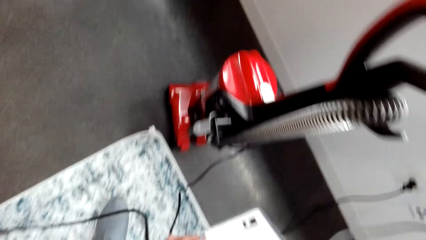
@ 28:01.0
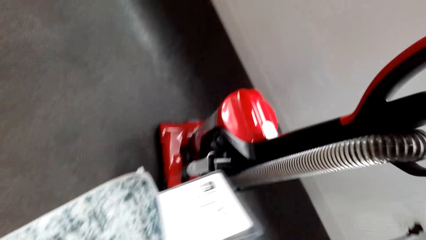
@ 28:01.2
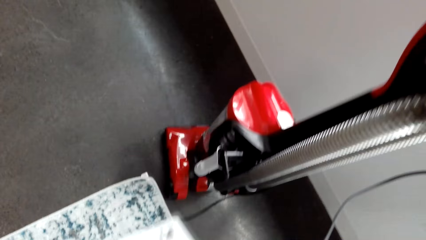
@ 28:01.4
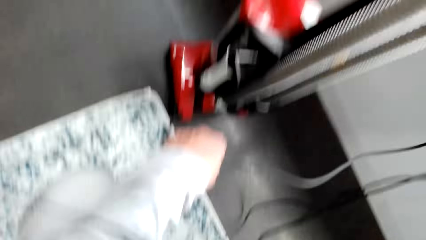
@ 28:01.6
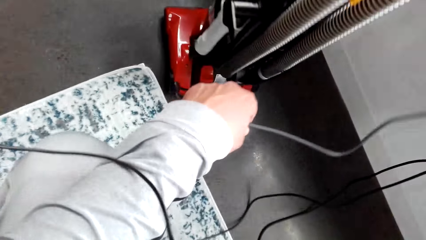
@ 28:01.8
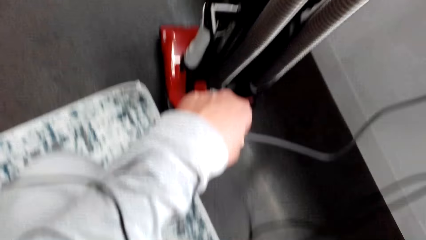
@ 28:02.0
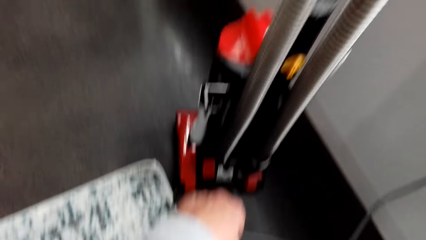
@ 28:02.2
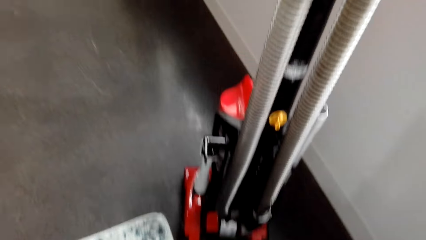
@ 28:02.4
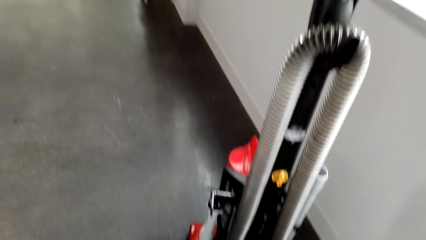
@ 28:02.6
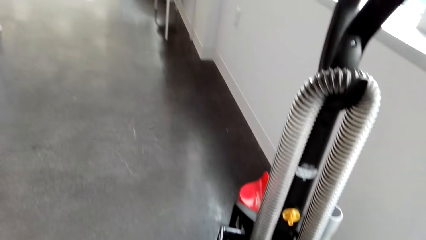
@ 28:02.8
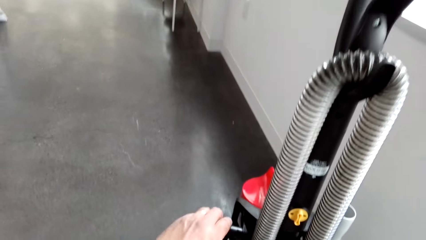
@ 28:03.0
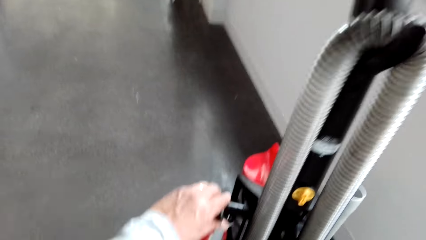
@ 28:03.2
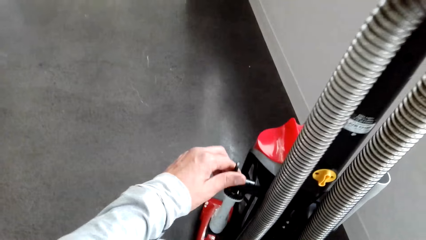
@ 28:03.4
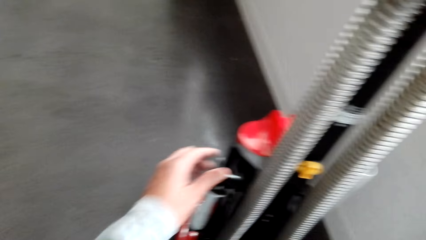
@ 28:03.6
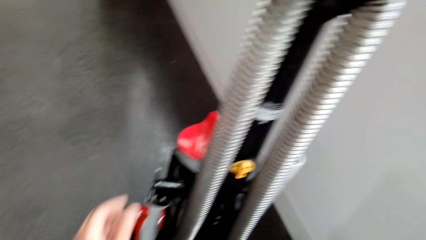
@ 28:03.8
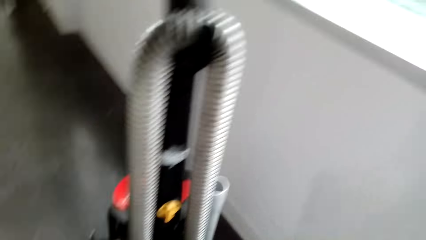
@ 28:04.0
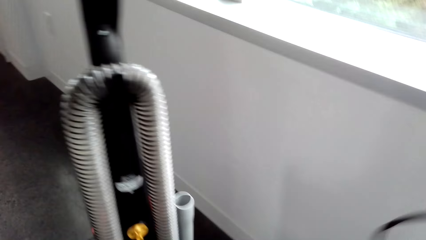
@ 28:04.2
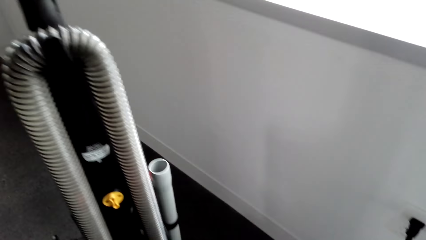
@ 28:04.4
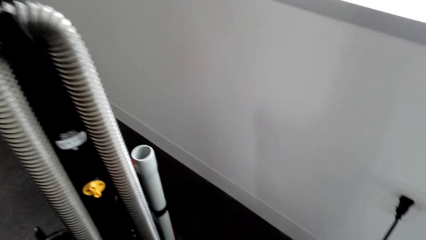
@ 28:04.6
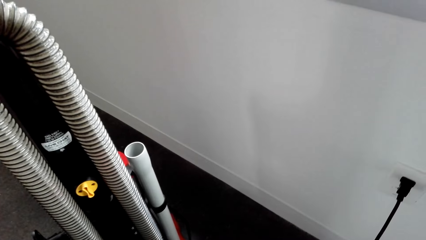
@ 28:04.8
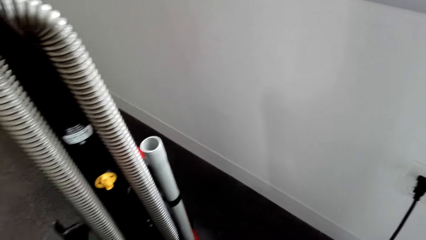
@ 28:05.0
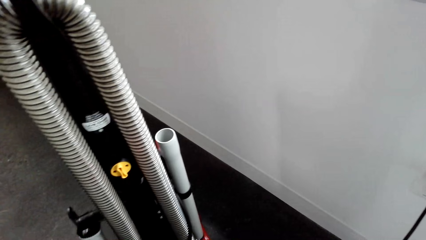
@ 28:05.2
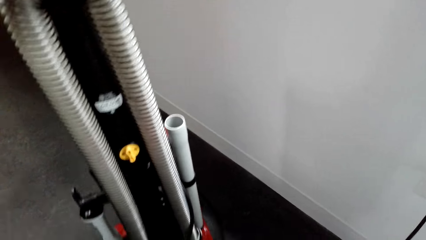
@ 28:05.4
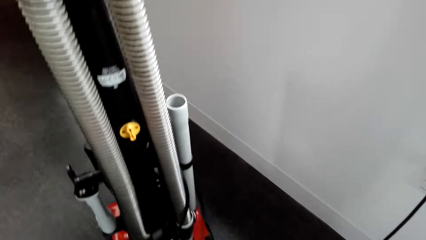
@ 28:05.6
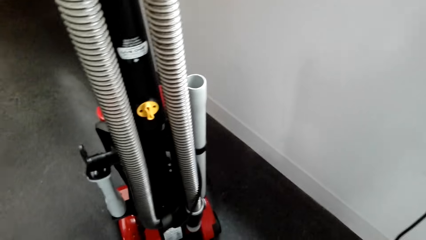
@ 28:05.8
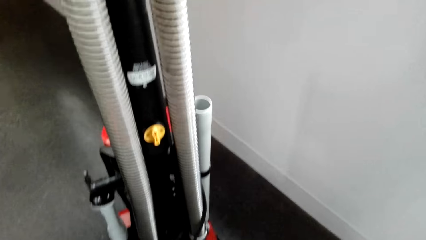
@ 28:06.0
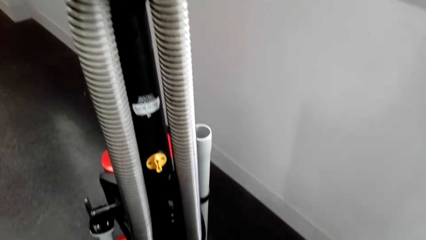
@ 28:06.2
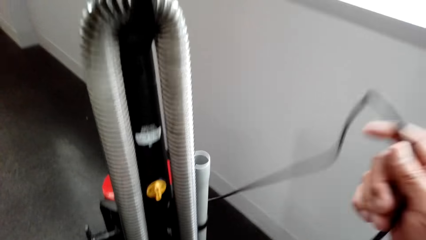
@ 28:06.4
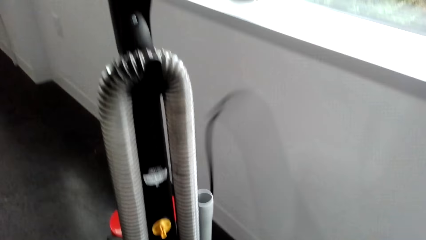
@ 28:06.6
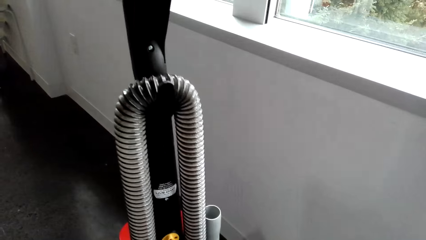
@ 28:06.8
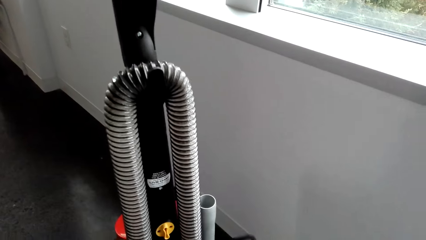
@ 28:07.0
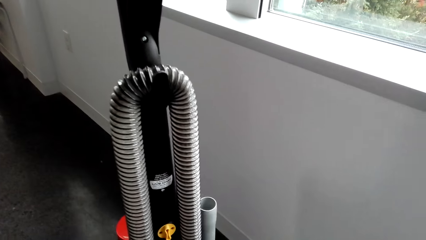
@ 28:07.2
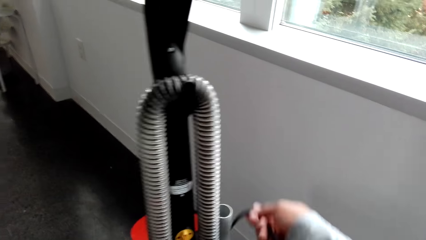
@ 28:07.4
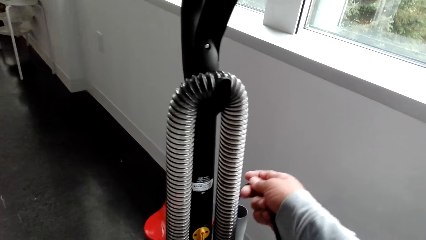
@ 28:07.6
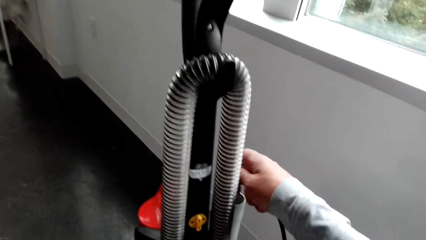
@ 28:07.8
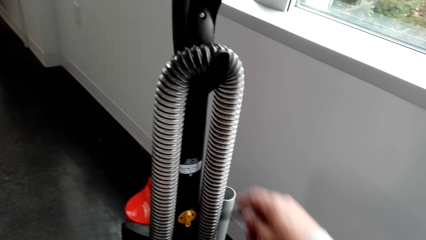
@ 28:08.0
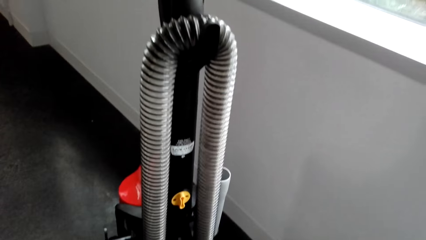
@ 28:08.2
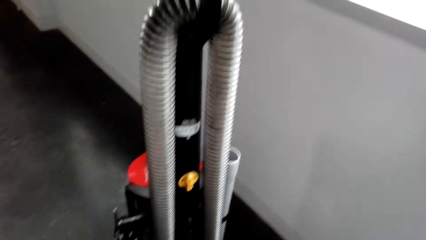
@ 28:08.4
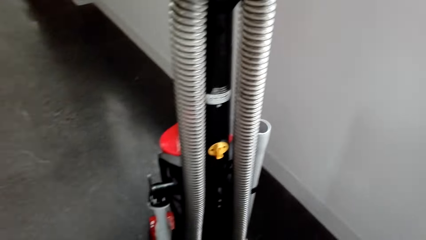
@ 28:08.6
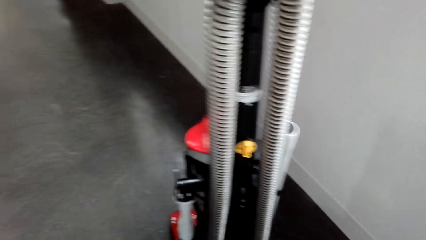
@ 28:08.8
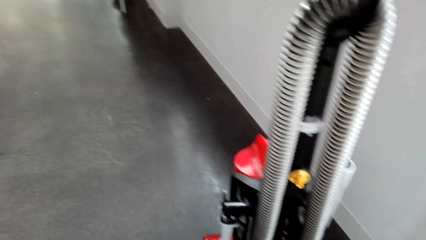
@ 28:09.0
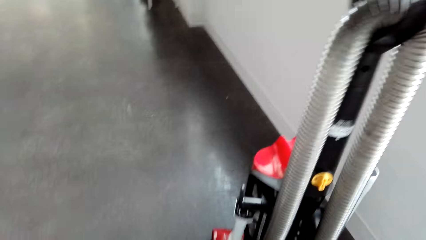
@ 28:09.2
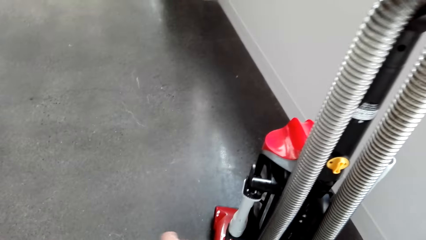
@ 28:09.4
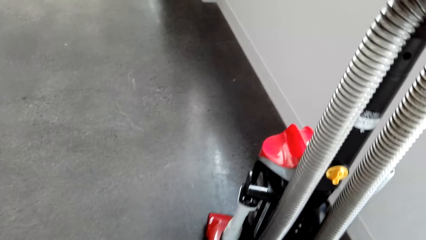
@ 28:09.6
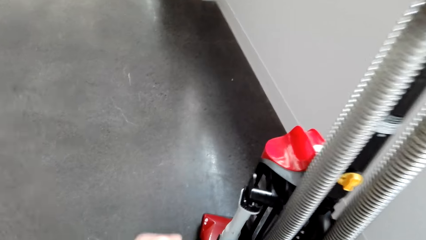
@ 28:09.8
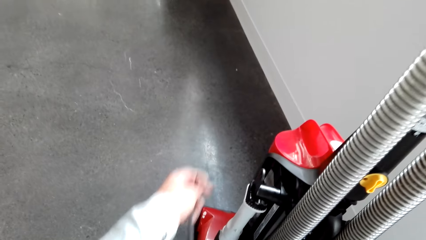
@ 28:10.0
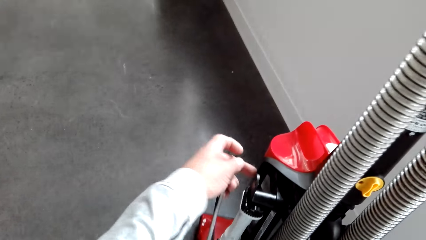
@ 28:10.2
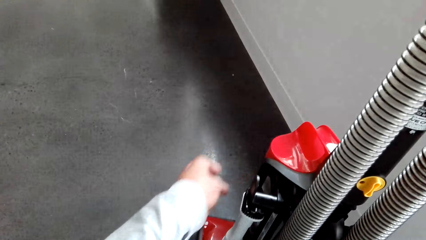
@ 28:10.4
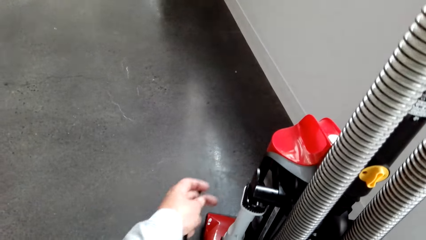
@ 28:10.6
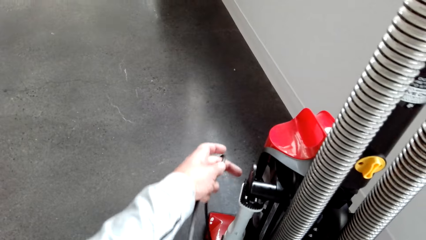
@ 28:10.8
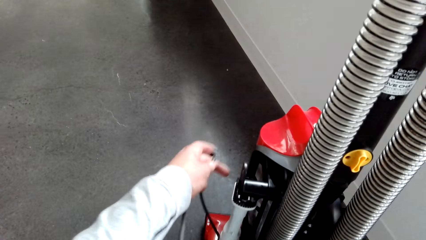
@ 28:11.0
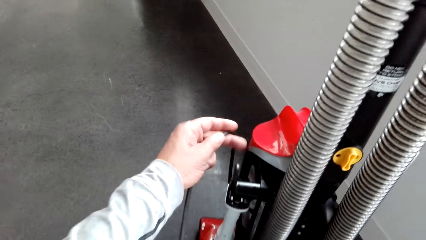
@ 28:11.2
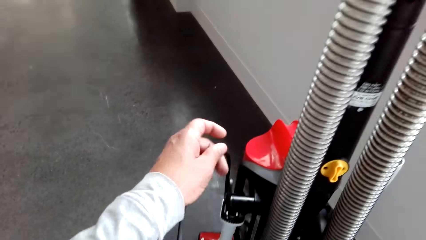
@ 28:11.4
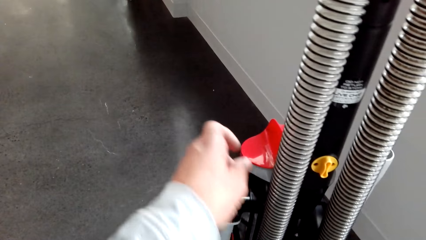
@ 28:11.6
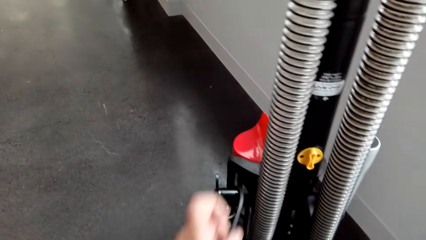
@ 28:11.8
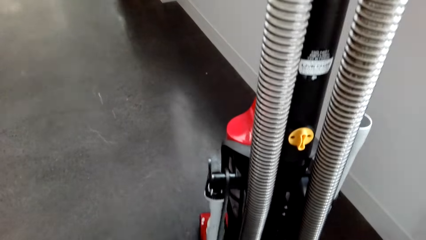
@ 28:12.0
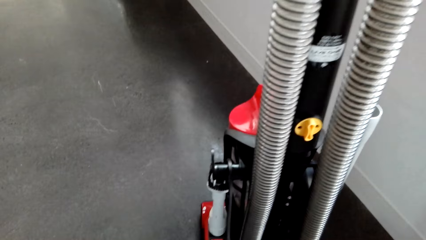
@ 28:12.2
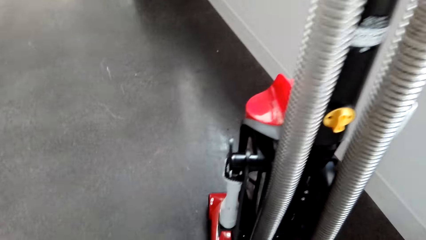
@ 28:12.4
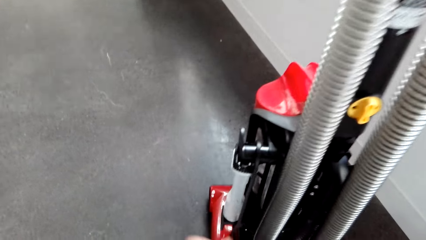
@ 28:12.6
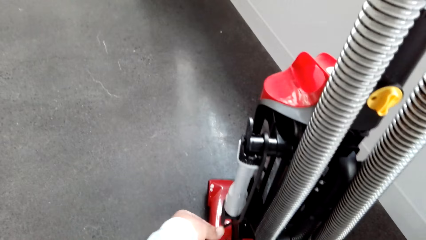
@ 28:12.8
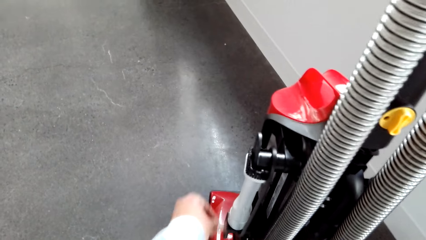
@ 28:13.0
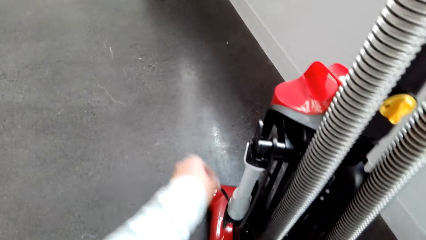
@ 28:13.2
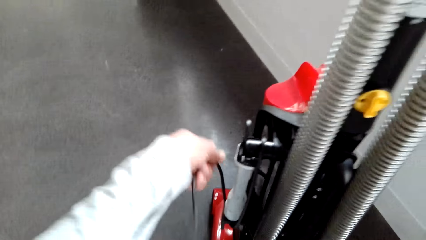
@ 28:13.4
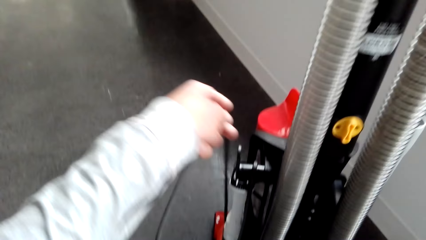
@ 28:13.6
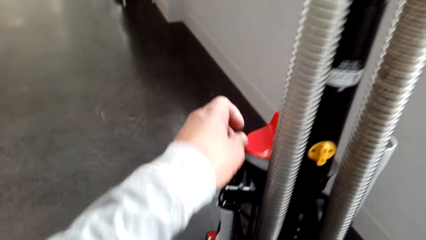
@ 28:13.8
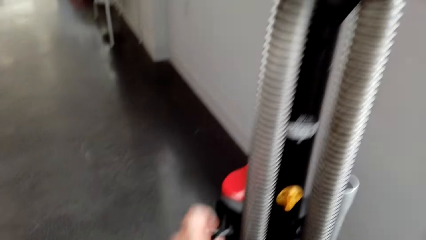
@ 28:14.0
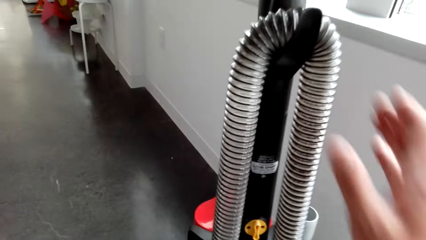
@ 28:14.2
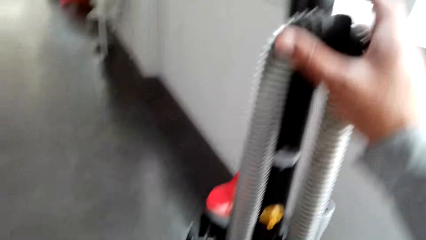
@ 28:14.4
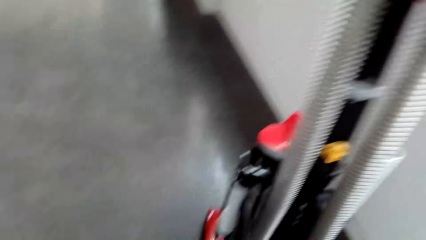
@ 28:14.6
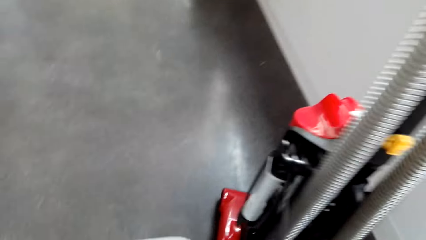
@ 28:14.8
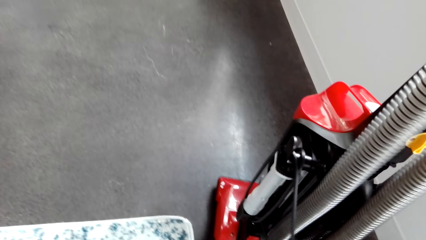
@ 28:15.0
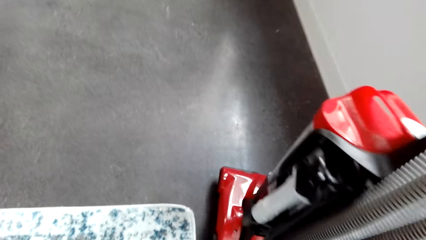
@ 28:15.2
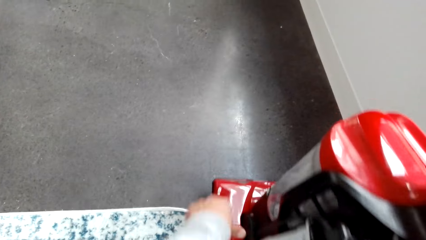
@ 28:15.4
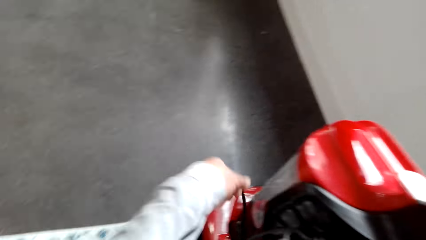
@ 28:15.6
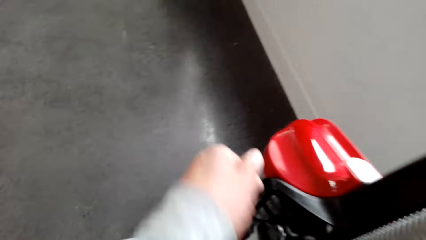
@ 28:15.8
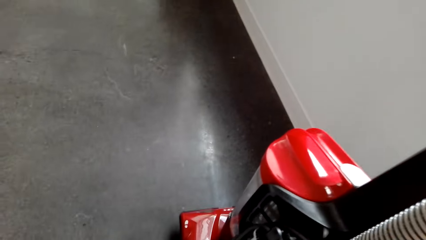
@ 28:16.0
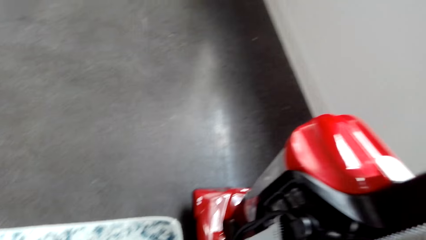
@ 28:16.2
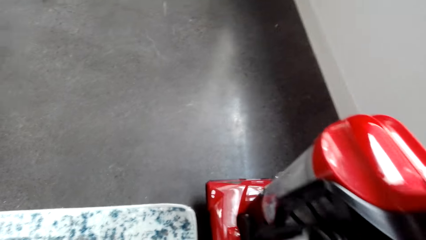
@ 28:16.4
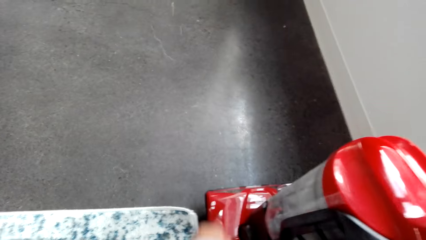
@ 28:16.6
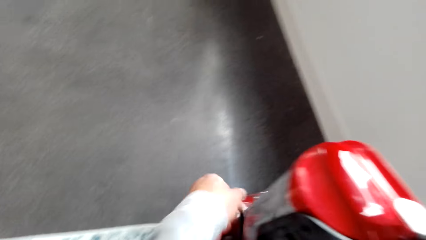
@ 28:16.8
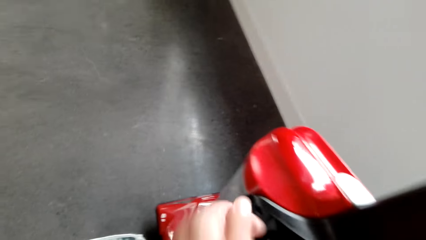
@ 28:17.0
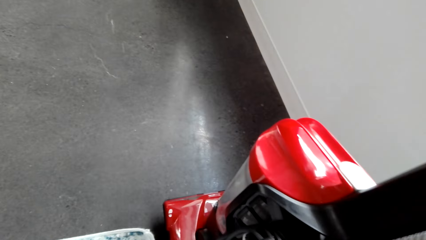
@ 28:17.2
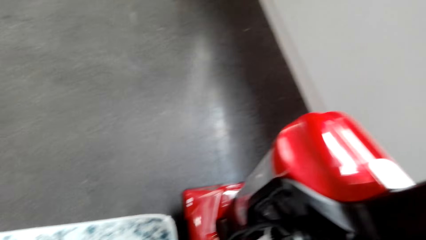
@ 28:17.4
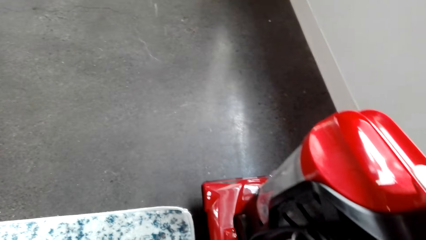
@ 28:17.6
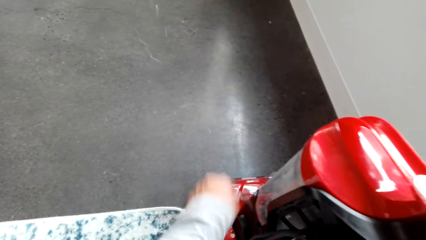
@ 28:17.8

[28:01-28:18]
The camera wearer wraps the cable around the vacuum cleaner. They stretch the cable wire on the machine. They roll the cable on the machine.
